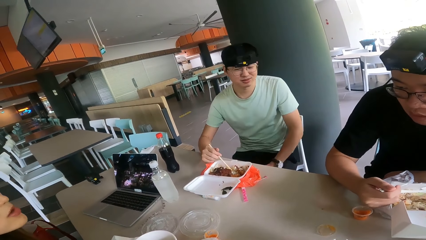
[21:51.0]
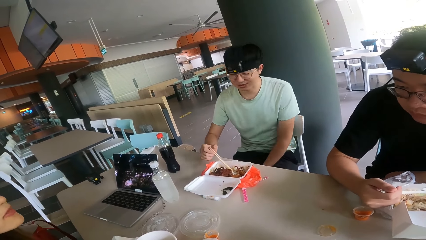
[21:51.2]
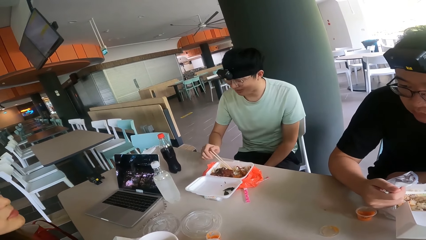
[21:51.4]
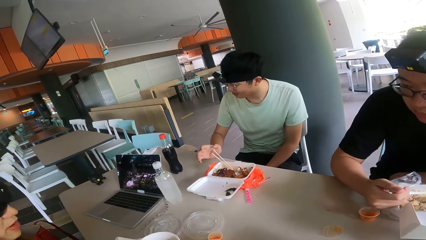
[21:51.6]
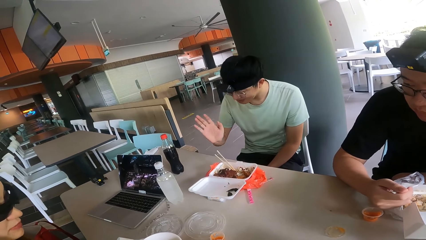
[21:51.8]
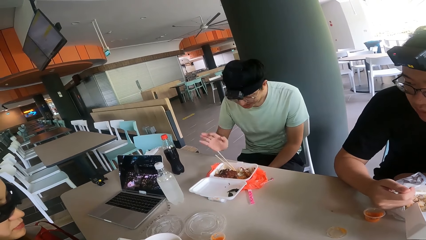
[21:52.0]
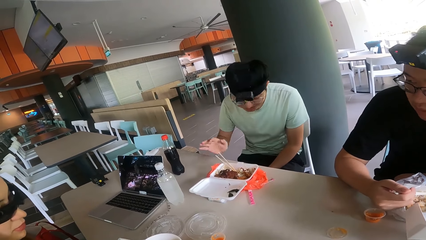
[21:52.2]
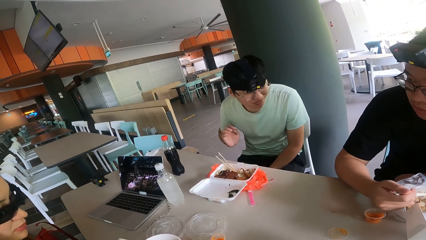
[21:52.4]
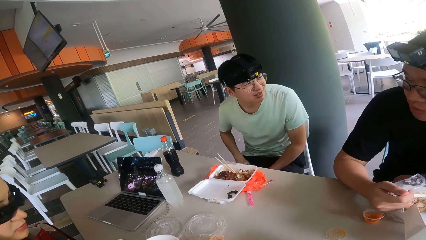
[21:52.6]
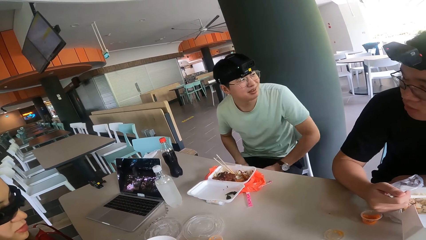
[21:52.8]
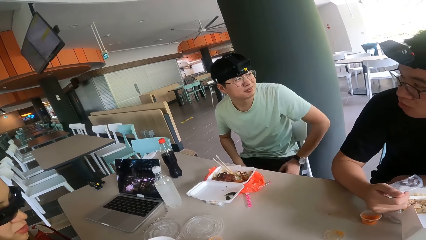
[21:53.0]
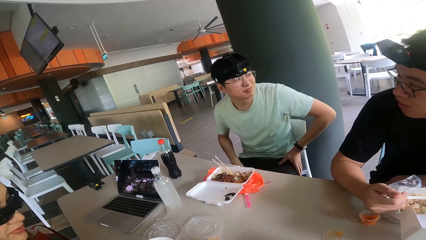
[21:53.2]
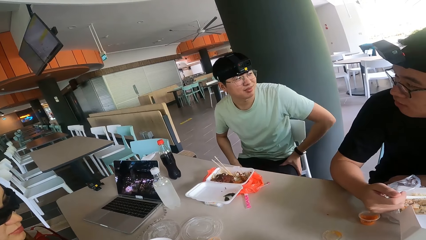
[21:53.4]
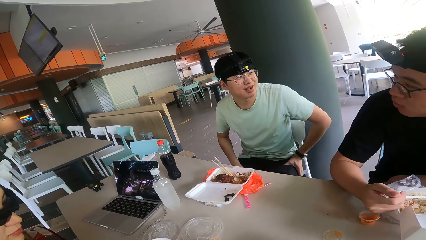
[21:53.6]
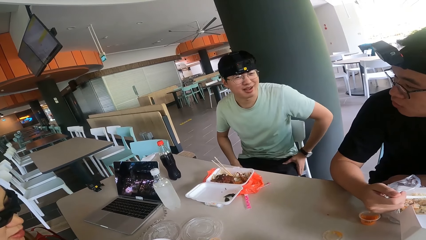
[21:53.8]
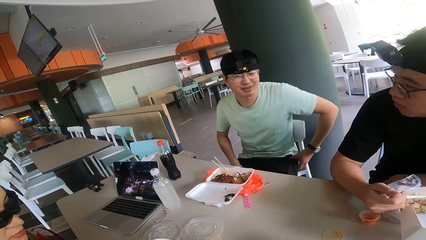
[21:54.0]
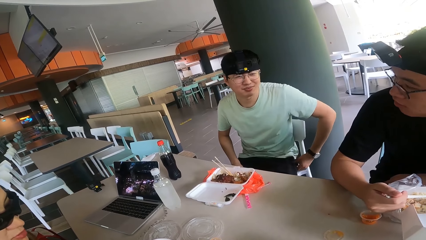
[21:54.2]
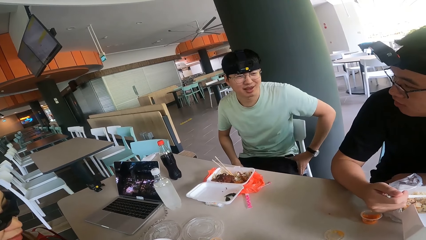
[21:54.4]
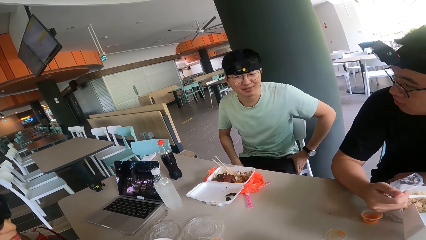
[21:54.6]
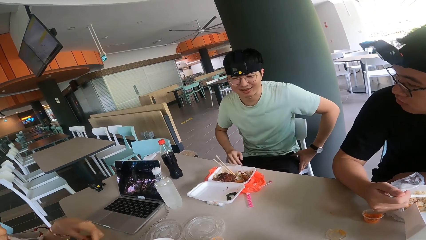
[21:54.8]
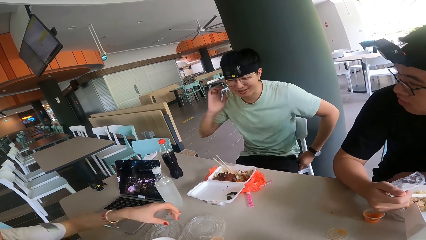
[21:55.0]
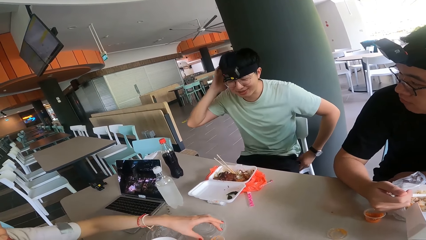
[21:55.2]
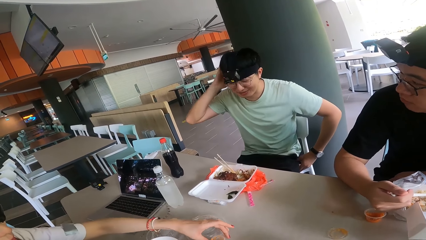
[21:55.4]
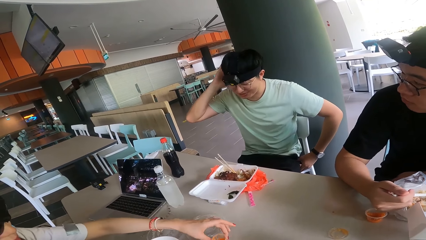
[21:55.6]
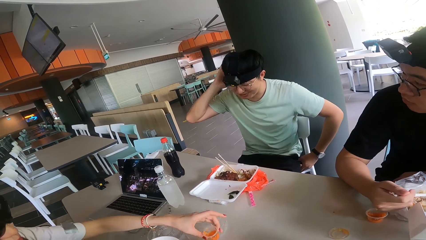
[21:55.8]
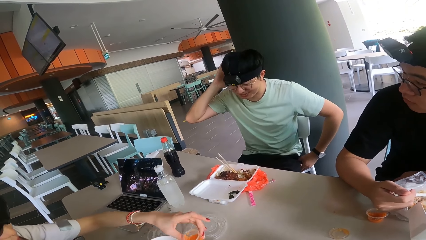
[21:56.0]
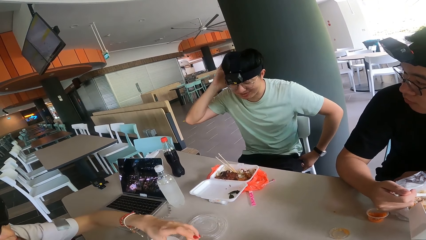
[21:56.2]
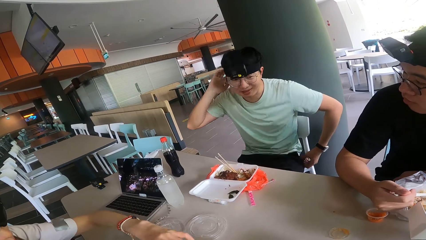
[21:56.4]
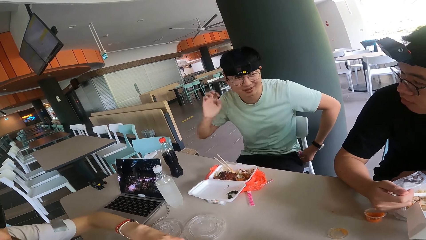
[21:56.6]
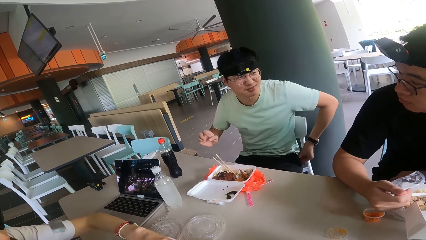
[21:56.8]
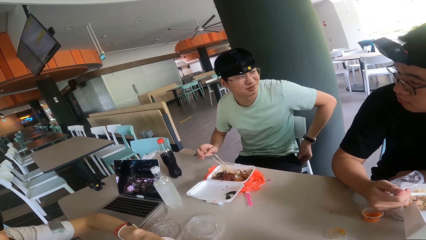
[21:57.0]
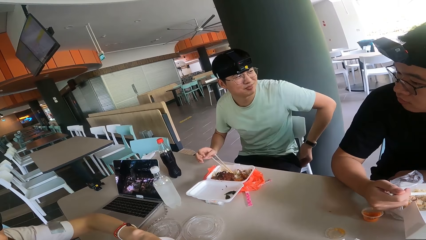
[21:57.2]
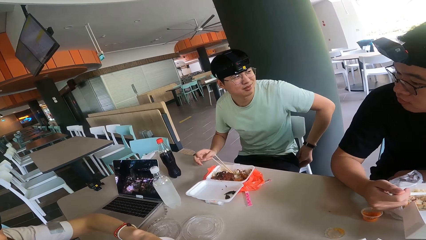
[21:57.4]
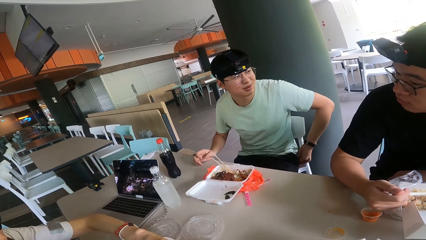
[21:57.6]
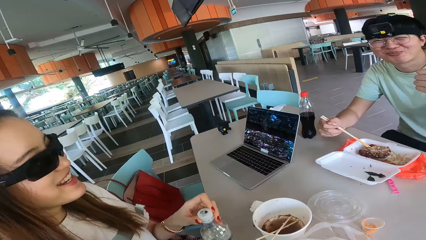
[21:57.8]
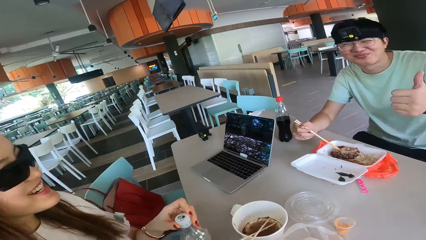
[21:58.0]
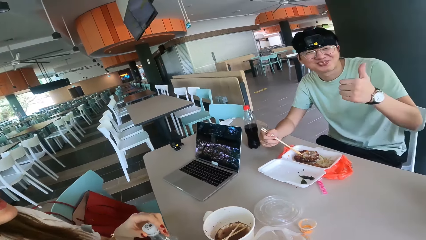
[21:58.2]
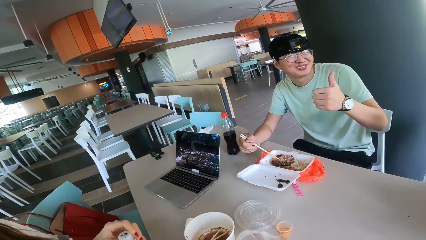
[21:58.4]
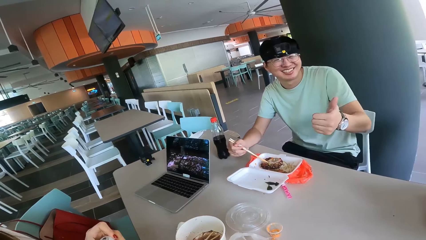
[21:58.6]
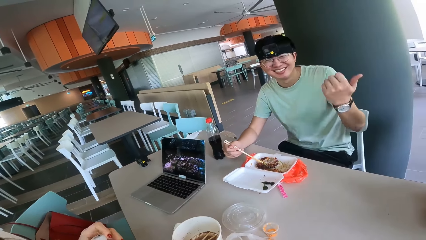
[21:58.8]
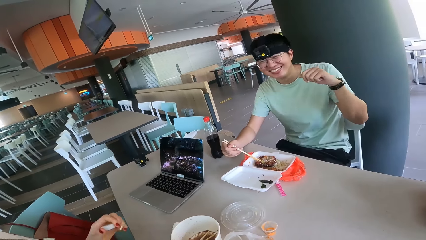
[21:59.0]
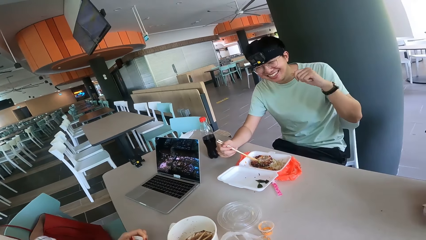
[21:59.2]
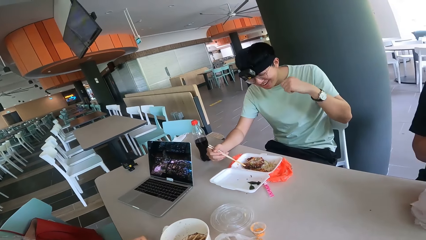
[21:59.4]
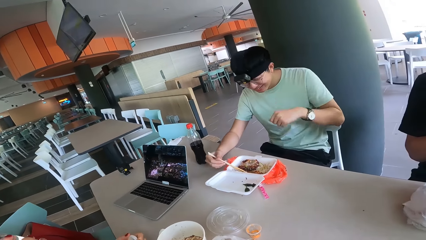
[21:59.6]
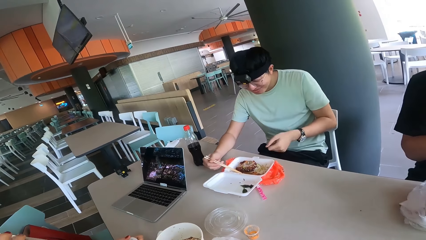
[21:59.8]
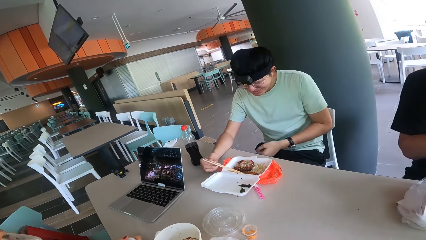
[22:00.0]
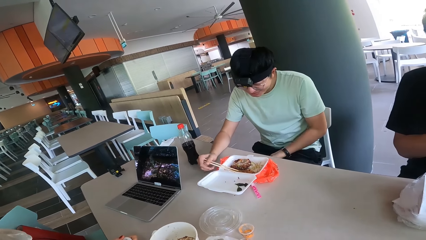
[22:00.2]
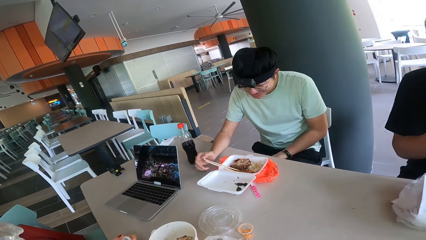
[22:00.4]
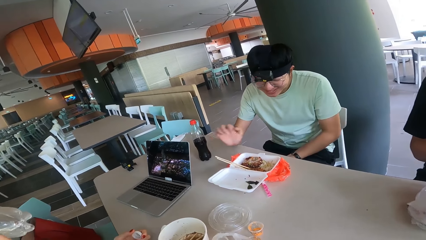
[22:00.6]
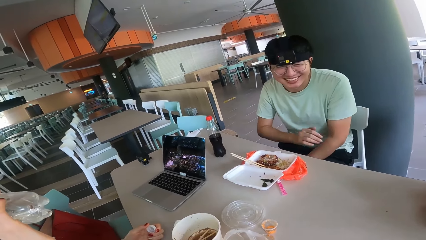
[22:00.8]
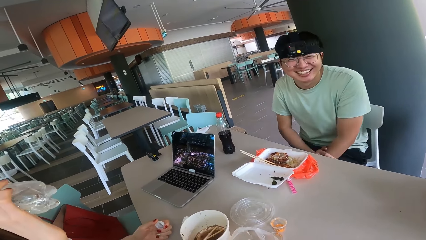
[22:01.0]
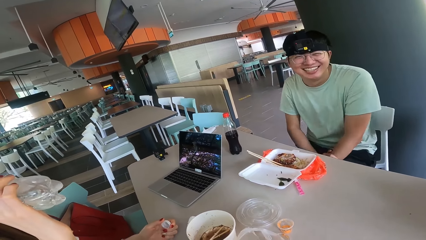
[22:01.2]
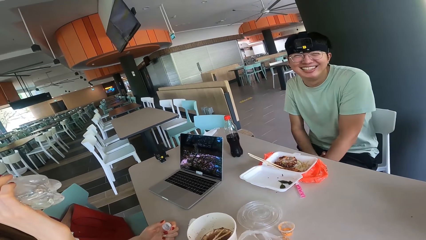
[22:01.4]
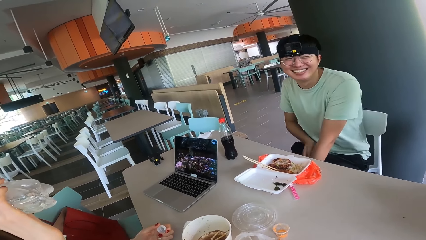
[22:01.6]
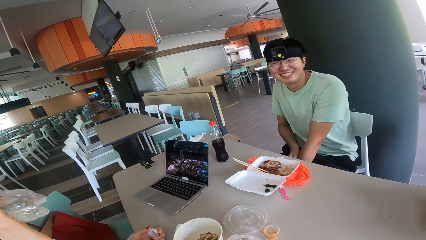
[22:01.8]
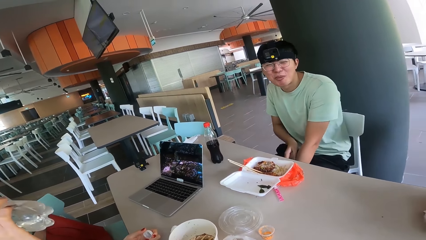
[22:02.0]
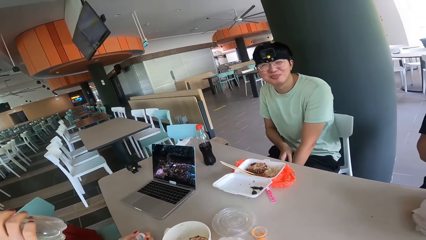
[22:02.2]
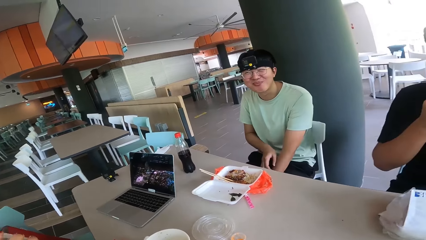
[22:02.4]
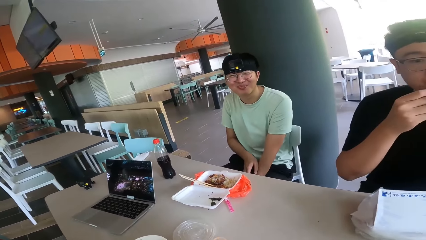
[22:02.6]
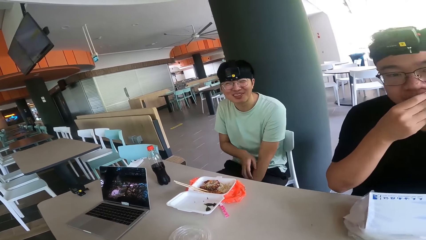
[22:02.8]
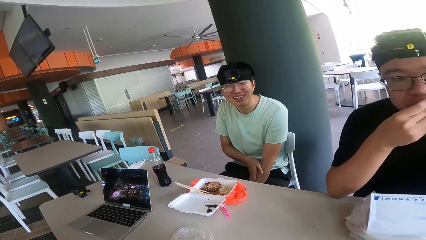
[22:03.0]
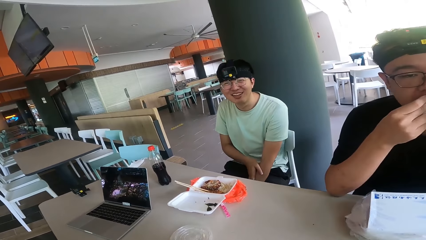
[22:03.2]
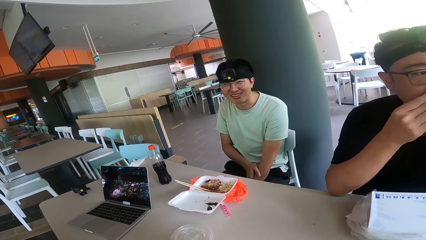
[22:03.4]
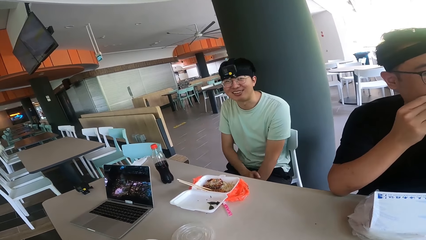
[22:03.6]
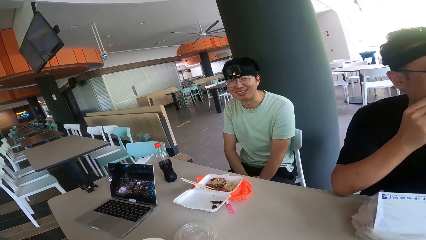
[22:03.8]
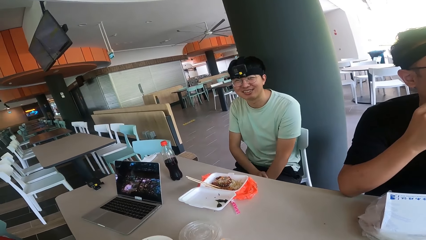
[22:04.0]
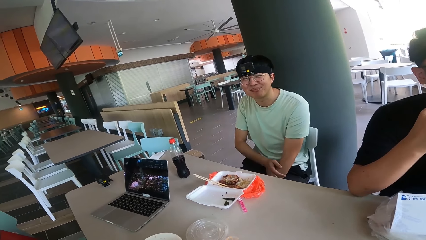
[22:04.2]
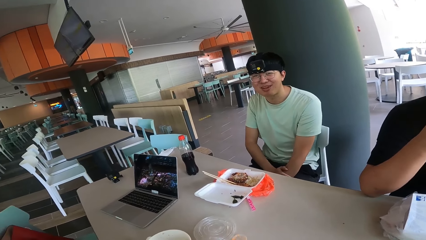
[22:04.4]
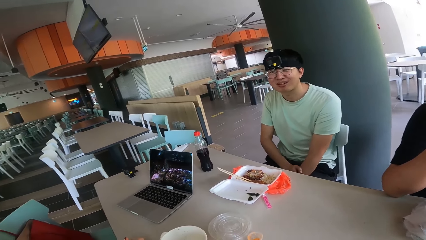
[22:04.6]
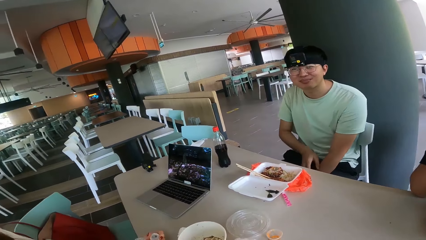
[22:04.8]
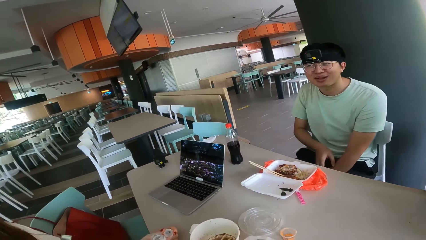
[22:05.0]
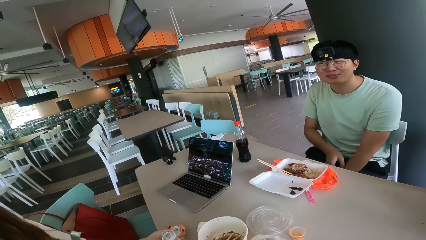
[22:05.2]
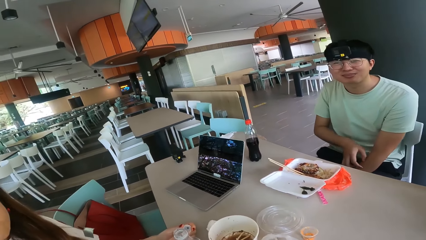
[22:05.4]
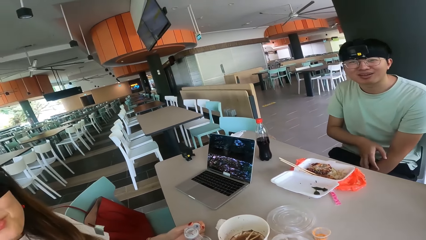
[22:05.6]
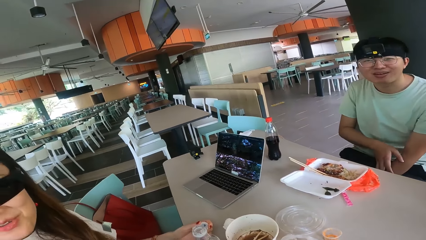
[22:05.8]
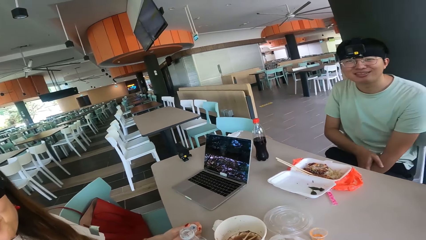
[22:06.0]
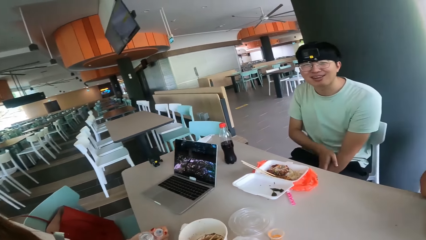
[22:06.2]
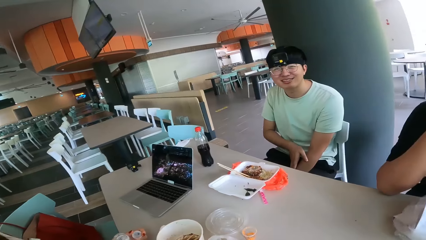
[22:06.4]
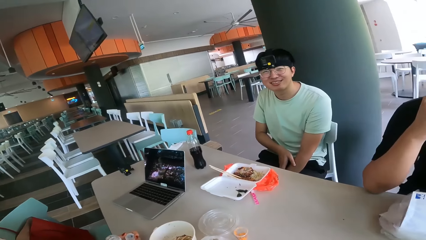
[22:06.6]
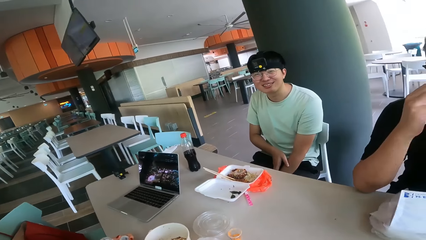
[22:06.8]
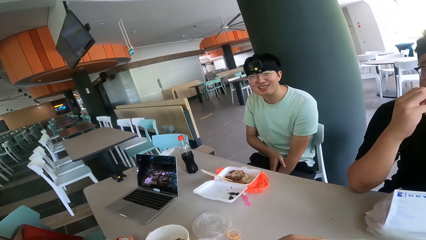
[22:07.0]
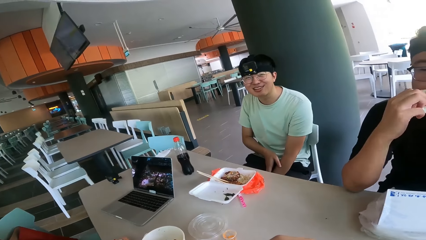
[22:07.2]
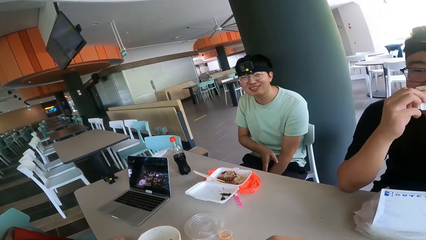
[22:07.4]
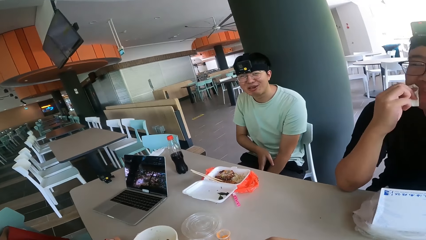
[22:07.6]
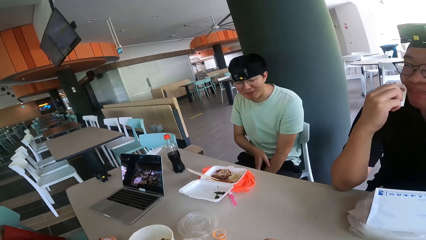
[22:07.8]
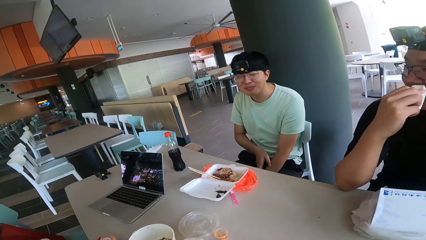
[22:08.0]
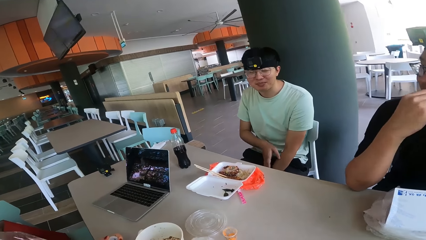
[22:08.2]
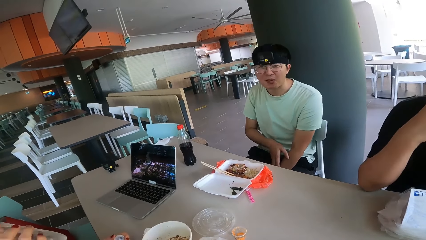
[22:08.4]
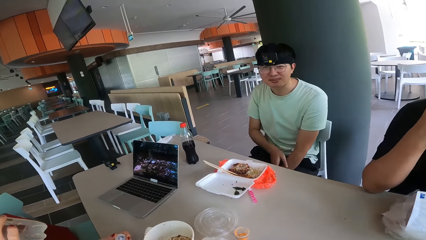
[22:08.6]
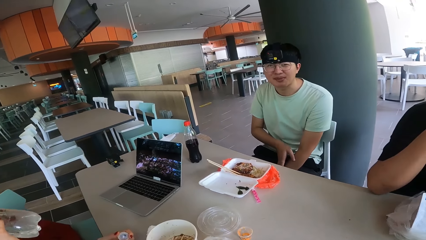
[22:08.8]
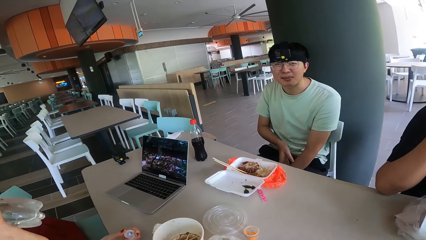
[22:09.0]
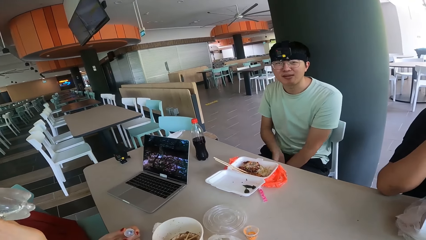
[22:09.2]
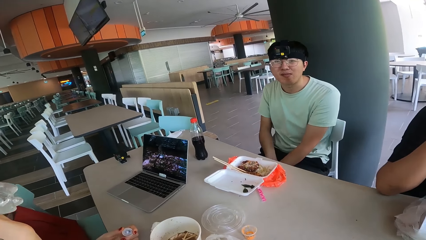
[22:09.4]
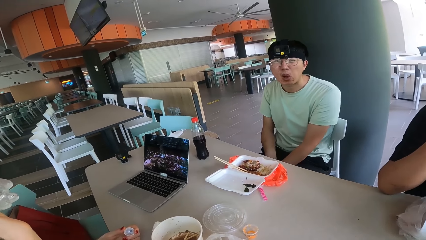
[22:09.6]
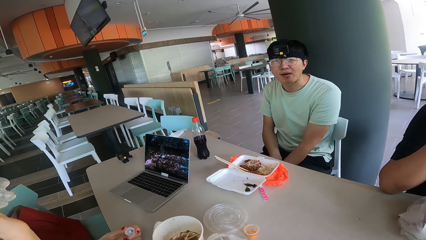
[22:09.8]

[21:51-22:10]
A person touches his hips, scratches his hip, touches his head, shakes his hand, touches his hand and scratches his hand. Another person laps his mouth.
